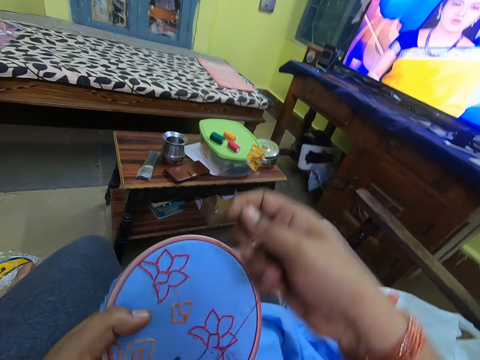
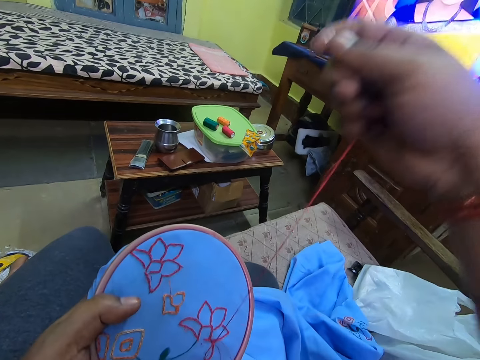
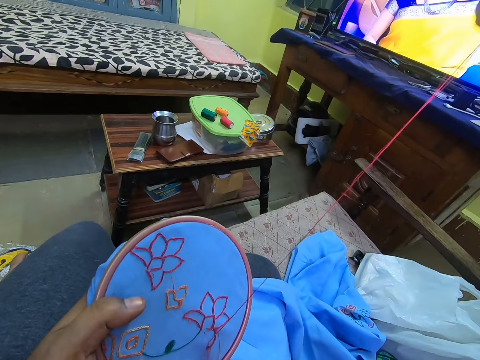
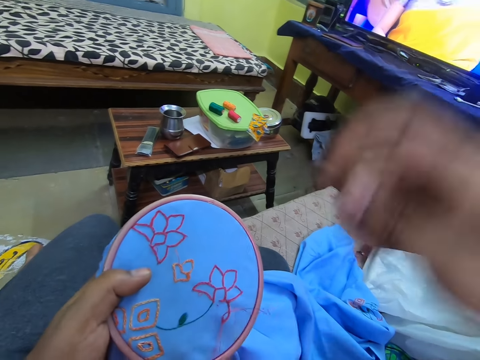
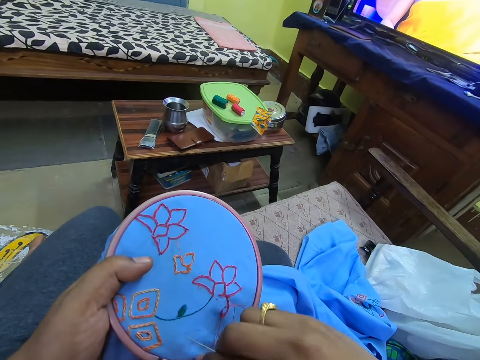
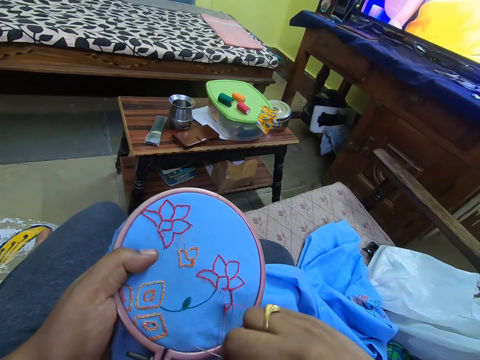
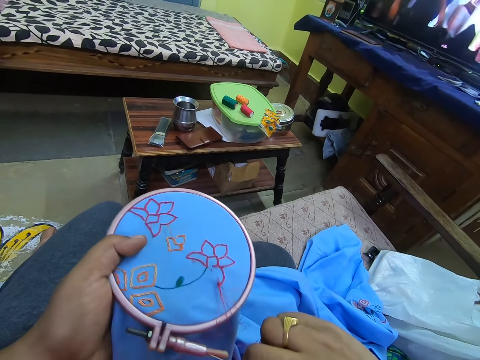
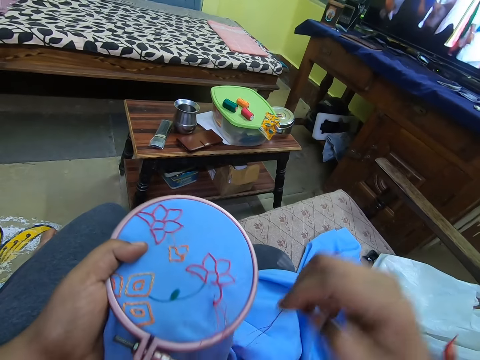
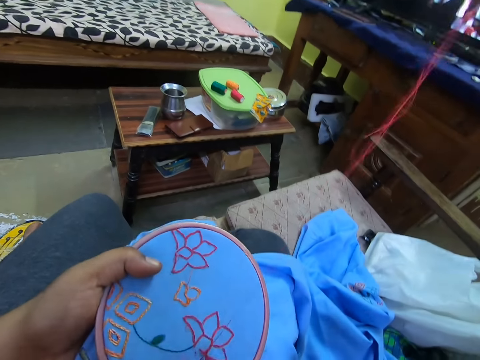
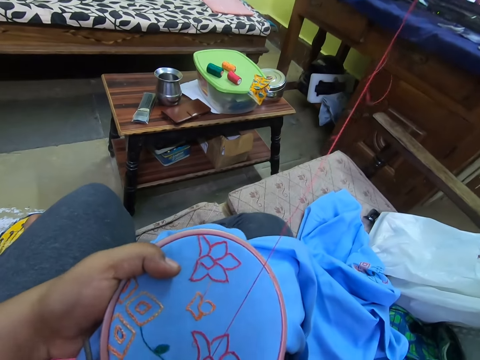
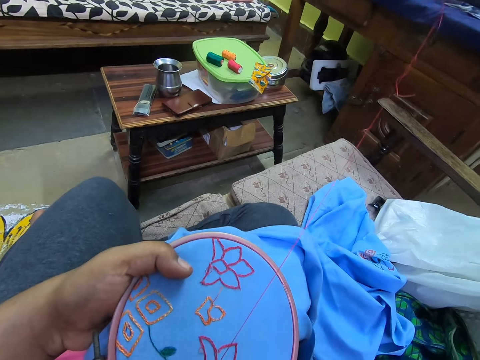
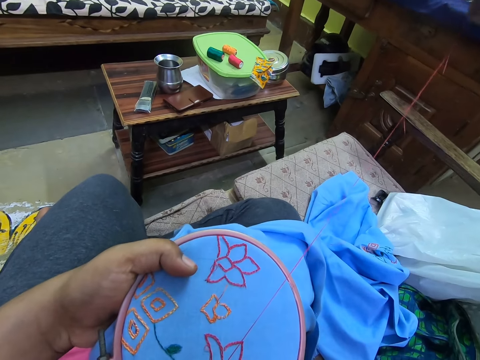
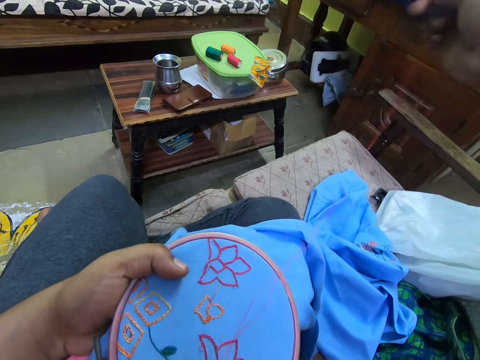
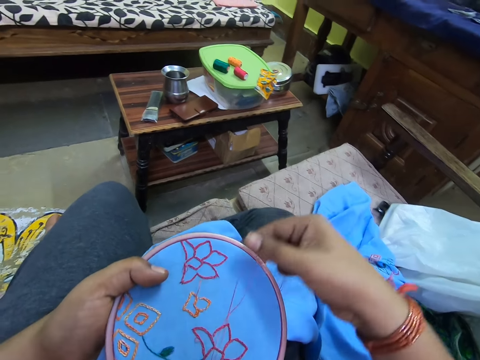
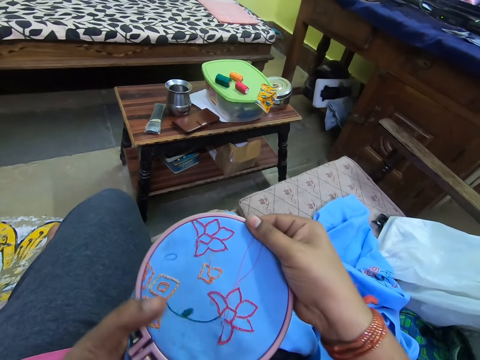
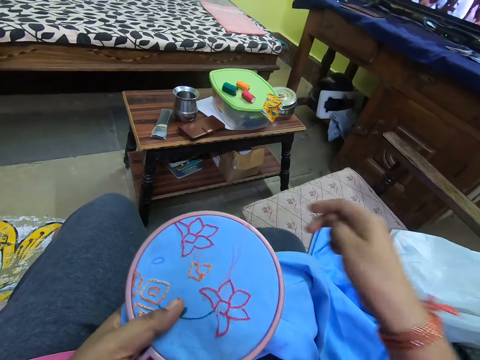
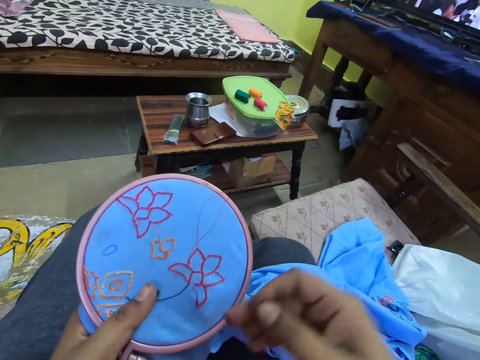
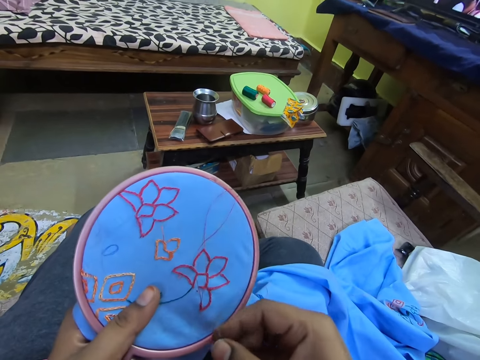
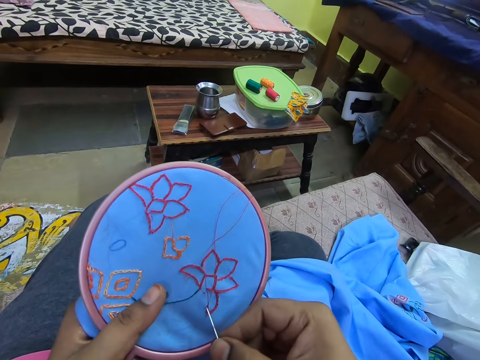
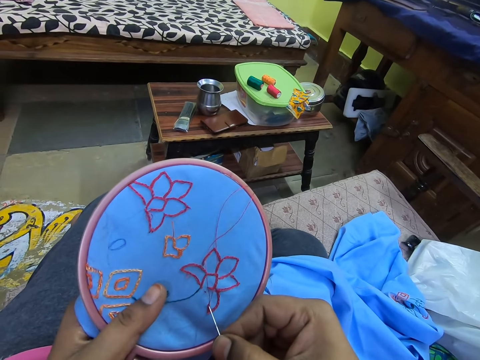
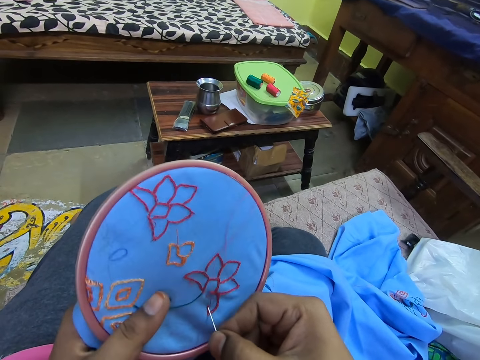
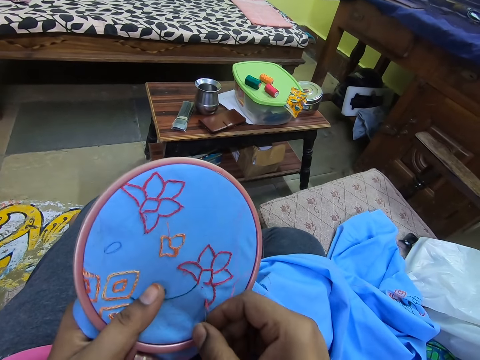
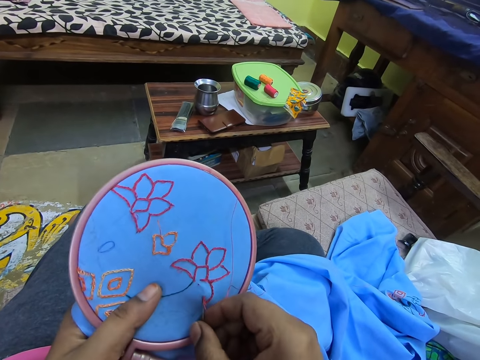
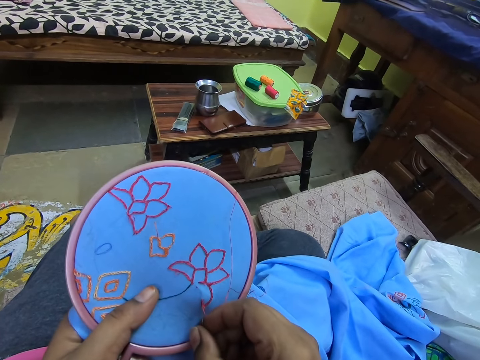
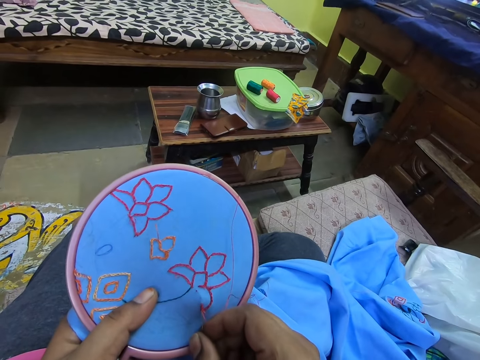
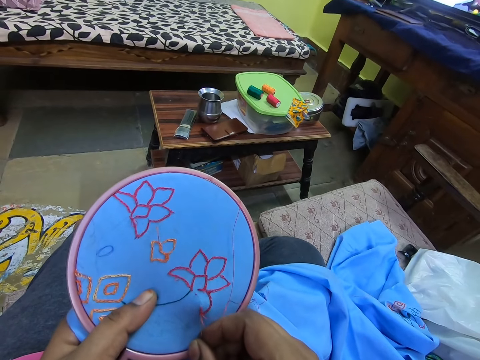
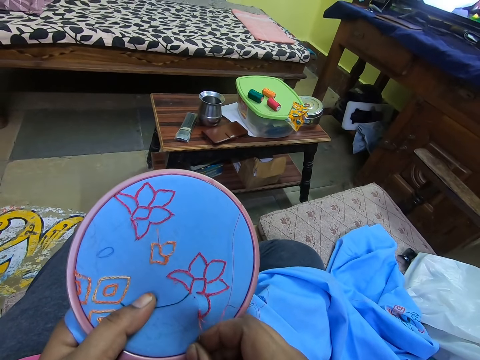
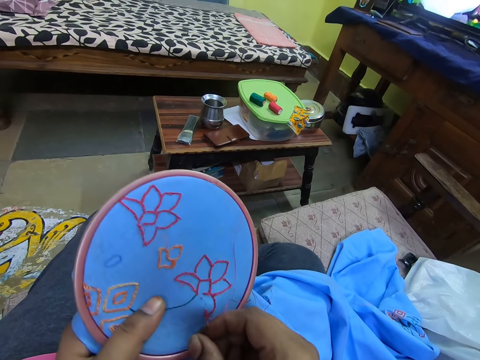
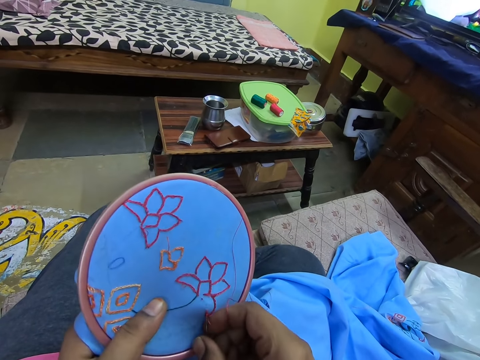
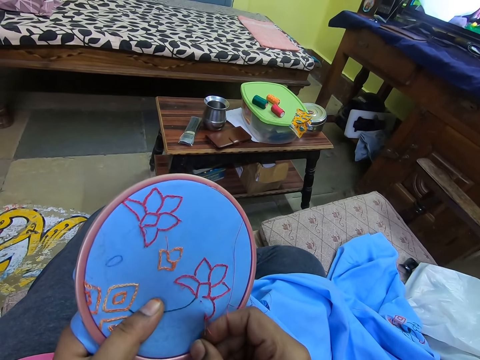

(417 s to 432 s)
The camera wearer touches the cloth. They hold the thread. They sew the cloth.

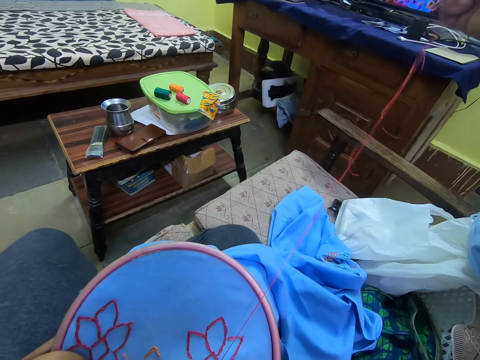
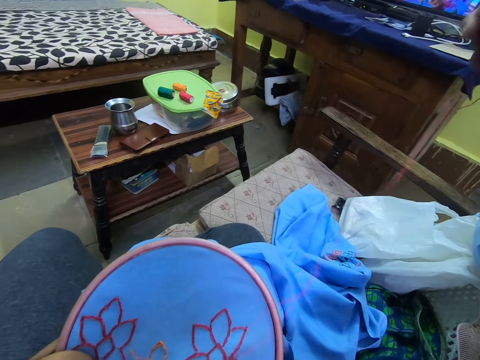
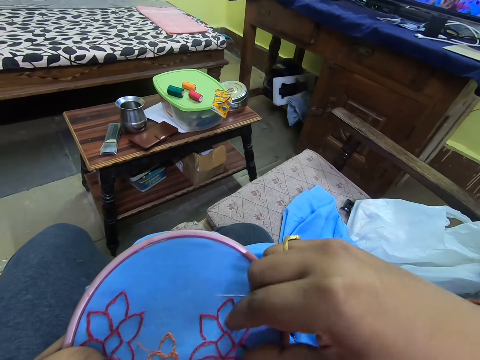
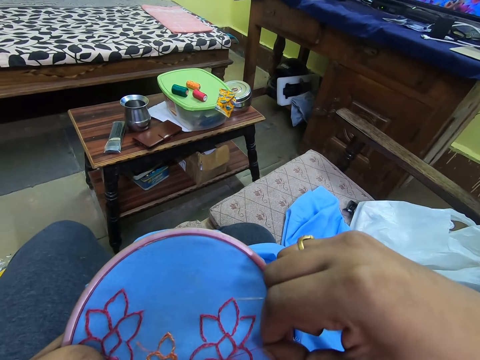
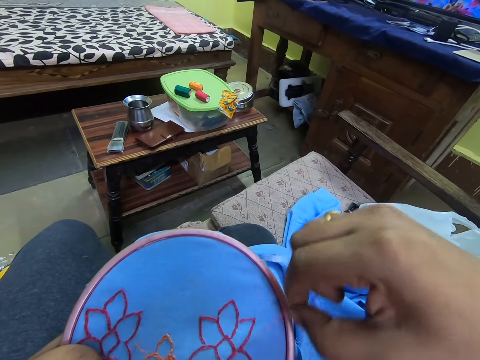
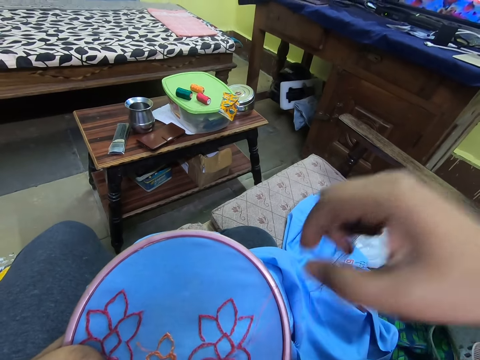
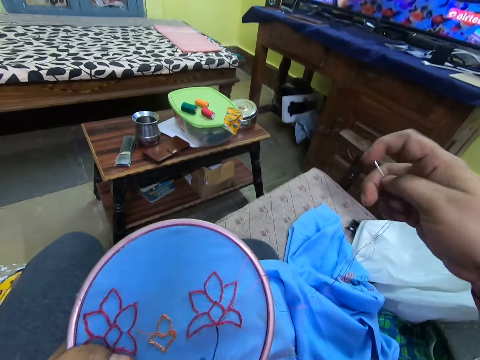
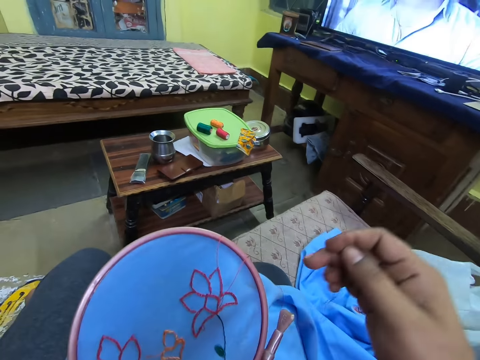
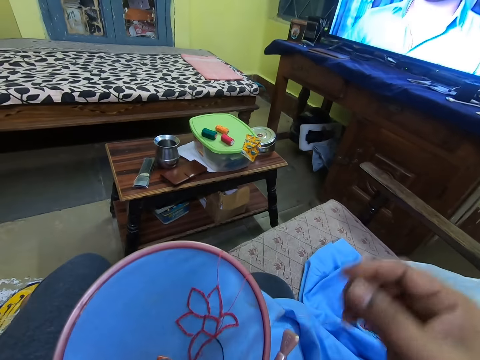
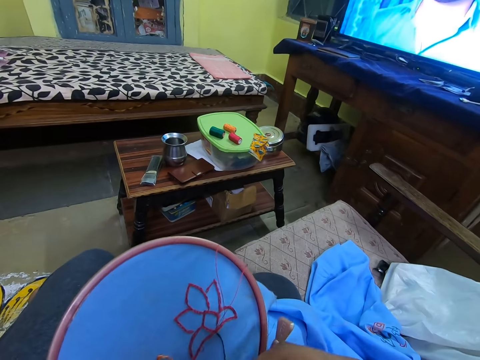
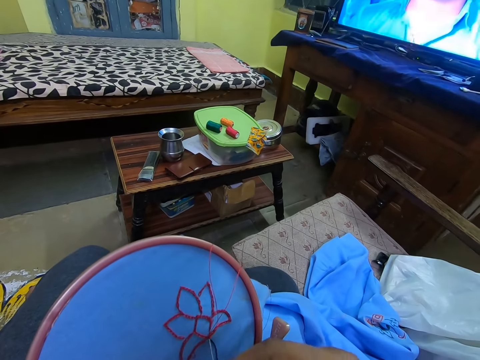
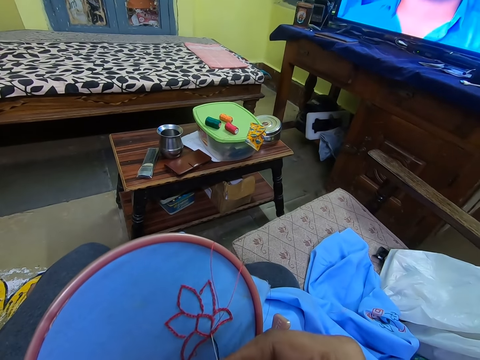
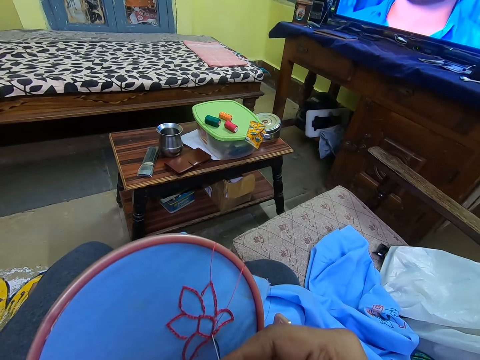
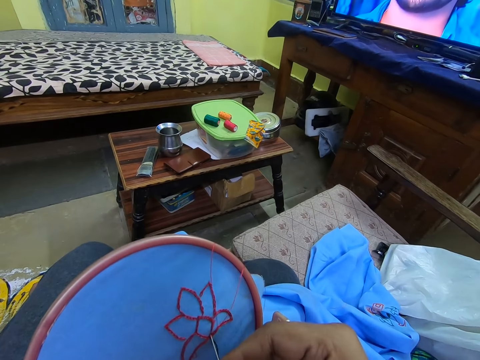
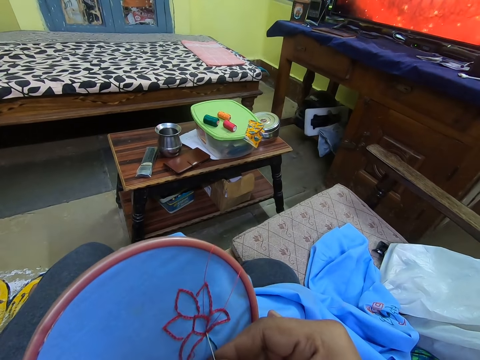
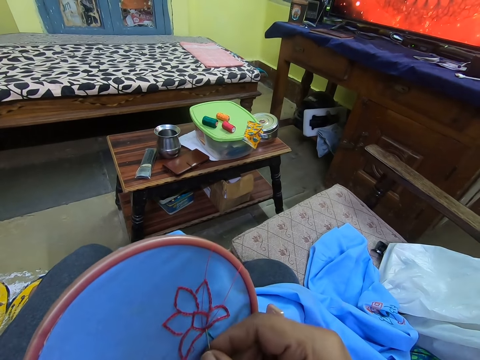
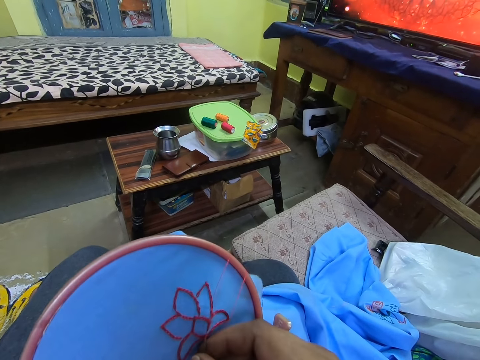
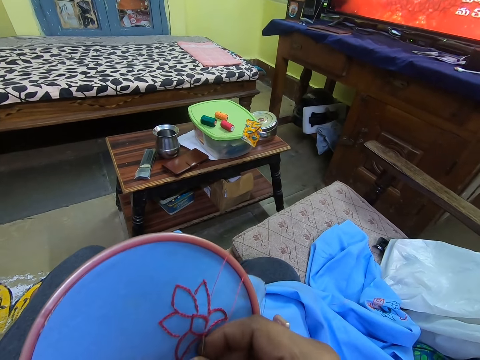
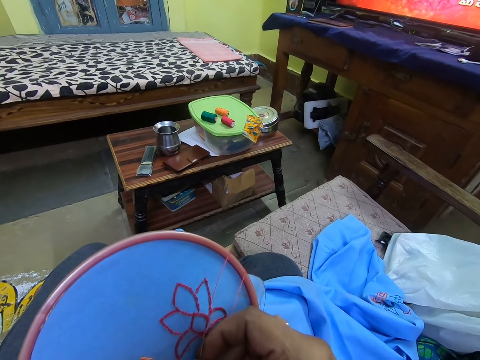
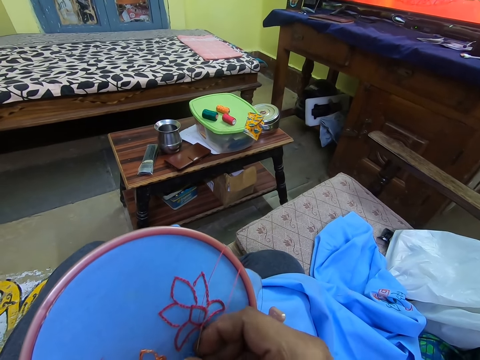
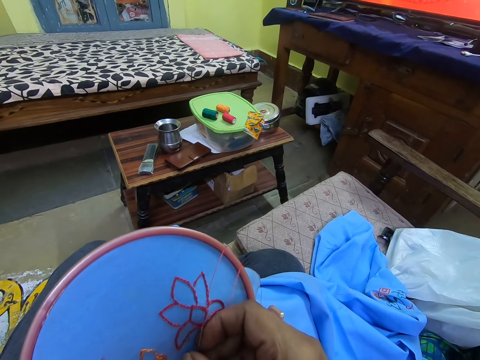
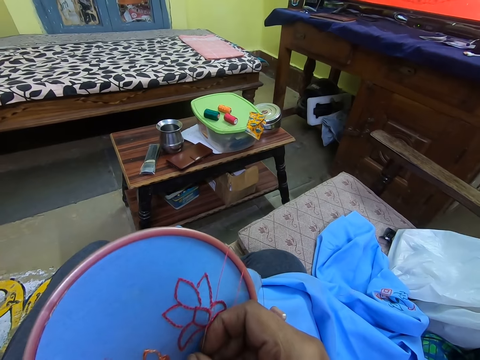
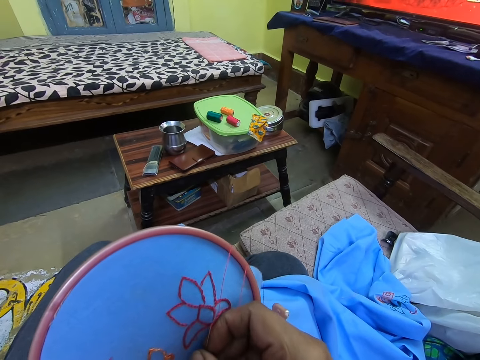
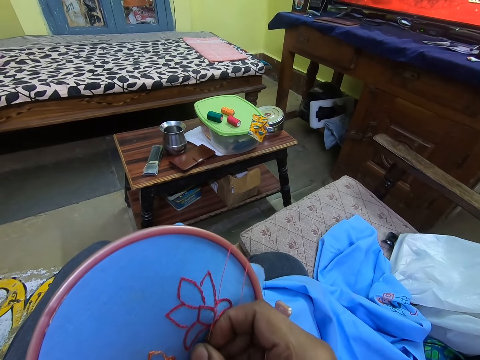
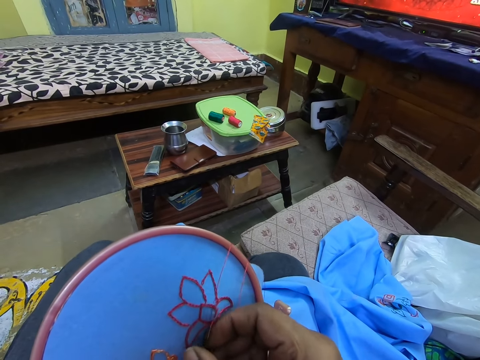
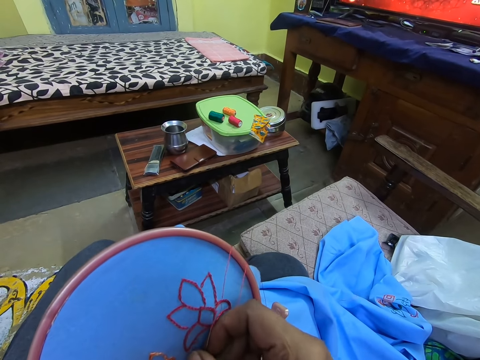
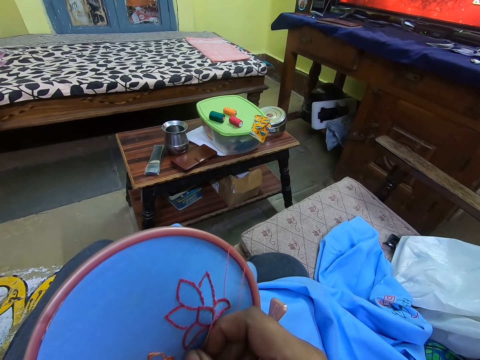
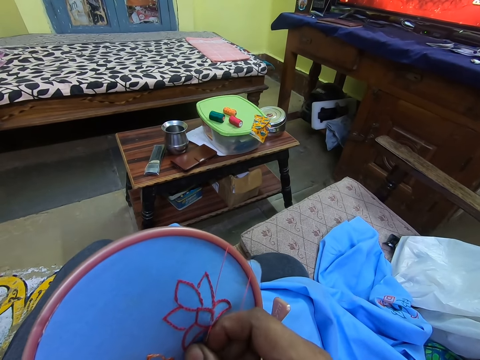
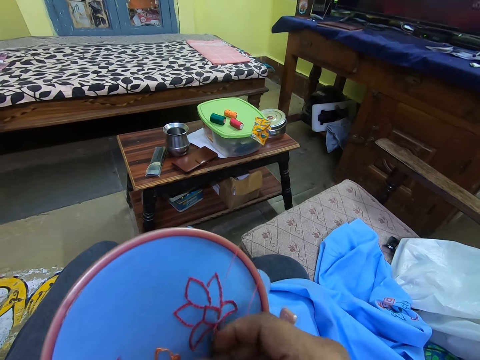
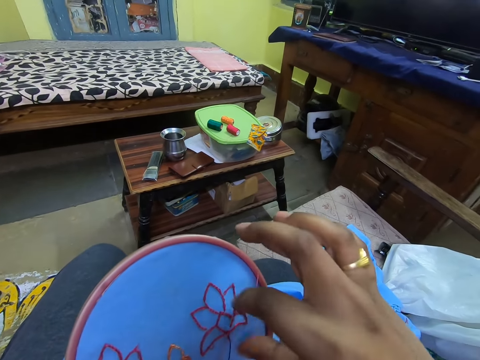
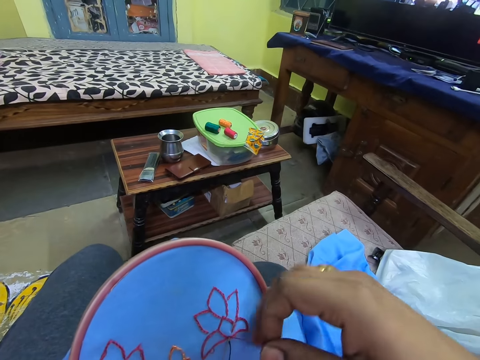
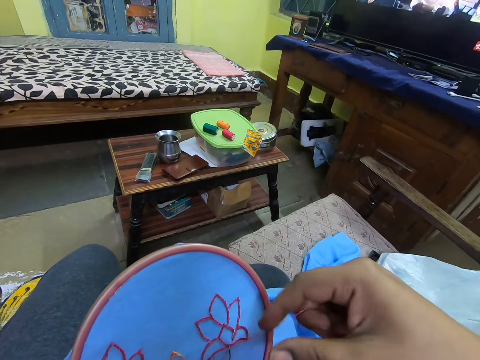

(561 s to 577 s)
The camera wearer pulls the sewing thread. They embroider with a needle and the sewing thread.
